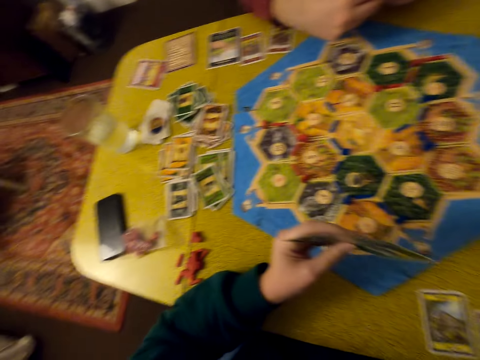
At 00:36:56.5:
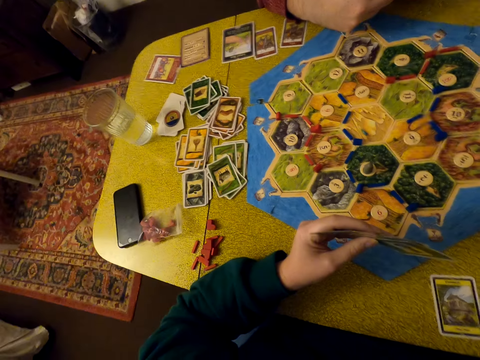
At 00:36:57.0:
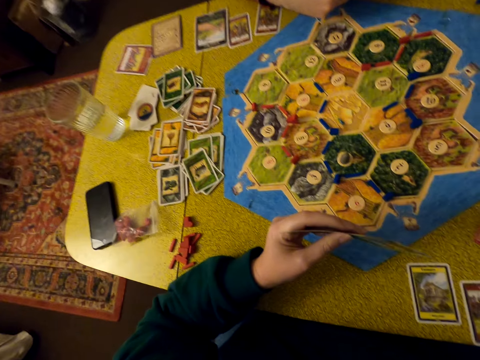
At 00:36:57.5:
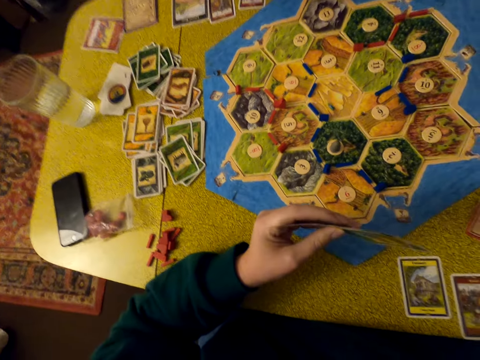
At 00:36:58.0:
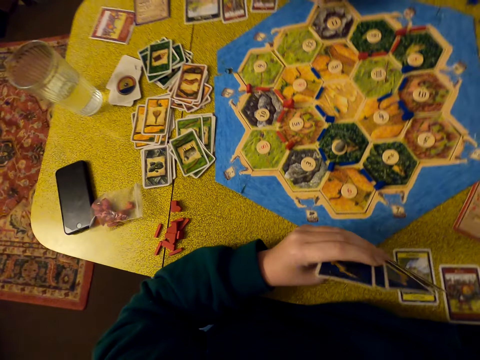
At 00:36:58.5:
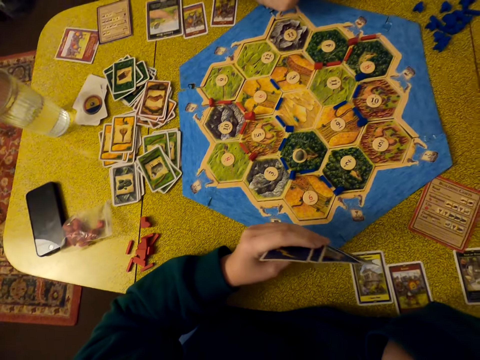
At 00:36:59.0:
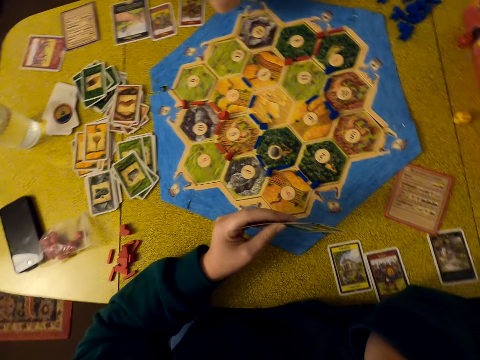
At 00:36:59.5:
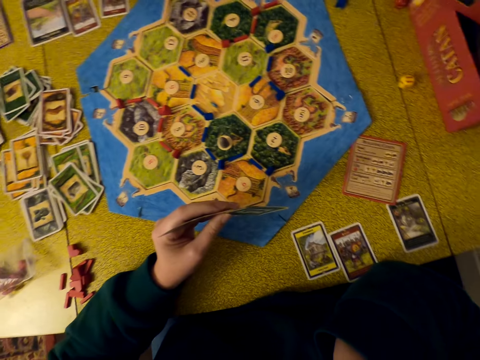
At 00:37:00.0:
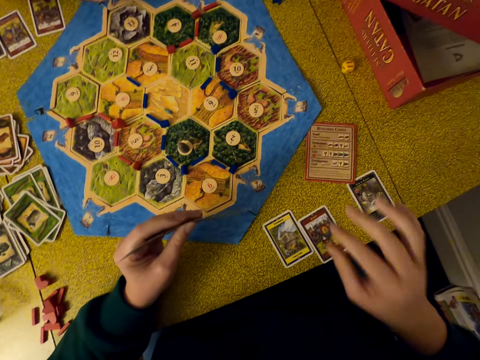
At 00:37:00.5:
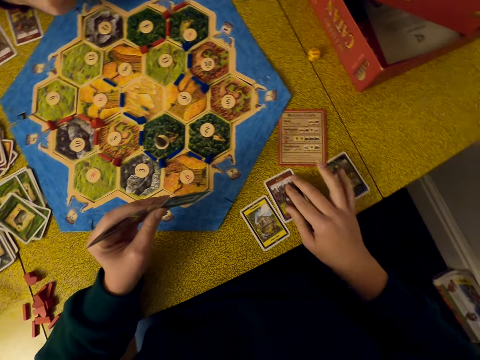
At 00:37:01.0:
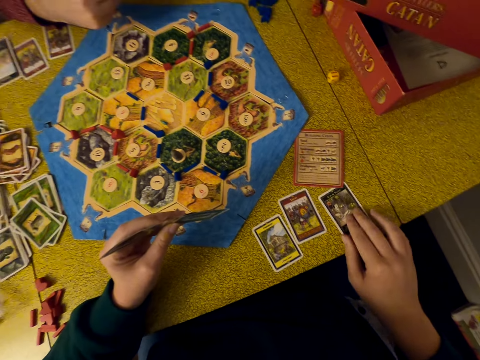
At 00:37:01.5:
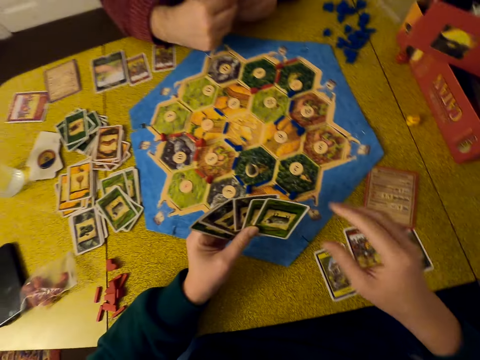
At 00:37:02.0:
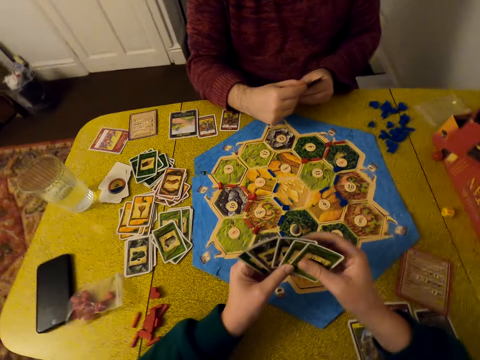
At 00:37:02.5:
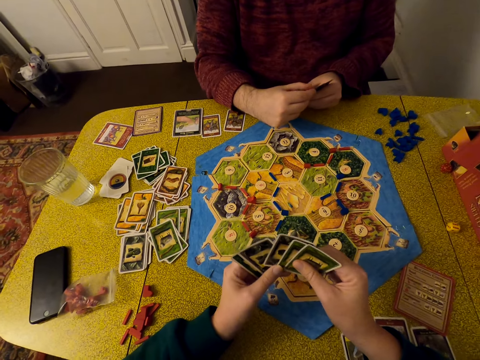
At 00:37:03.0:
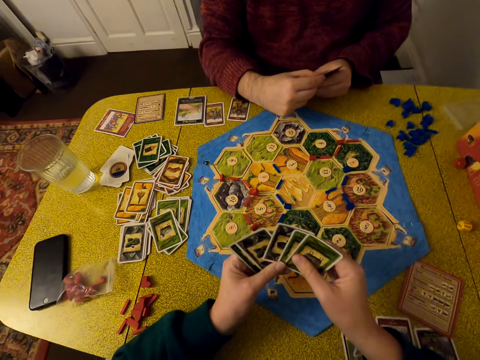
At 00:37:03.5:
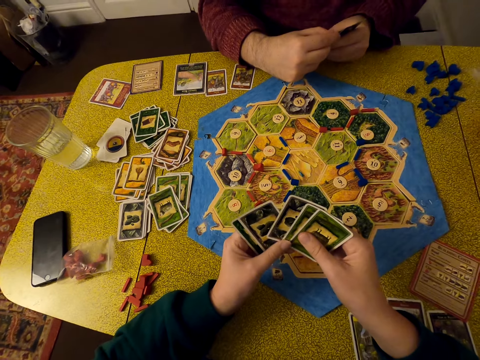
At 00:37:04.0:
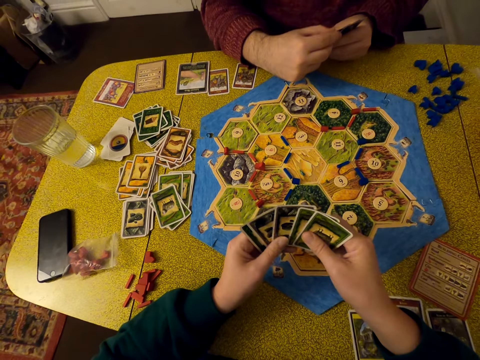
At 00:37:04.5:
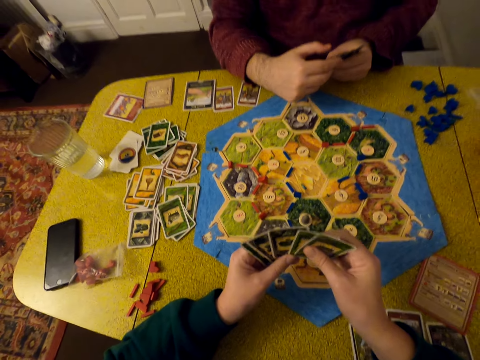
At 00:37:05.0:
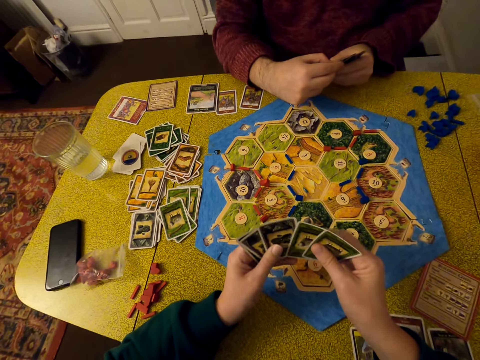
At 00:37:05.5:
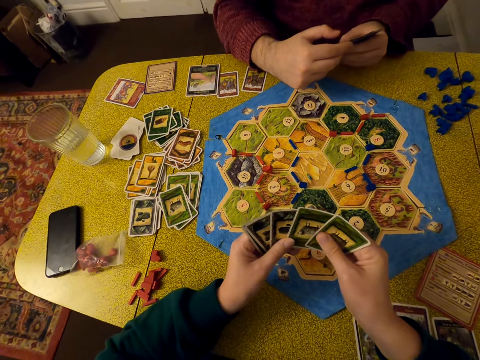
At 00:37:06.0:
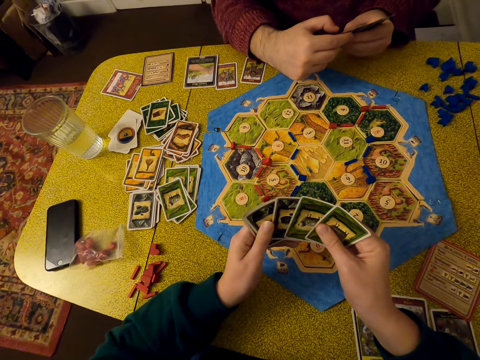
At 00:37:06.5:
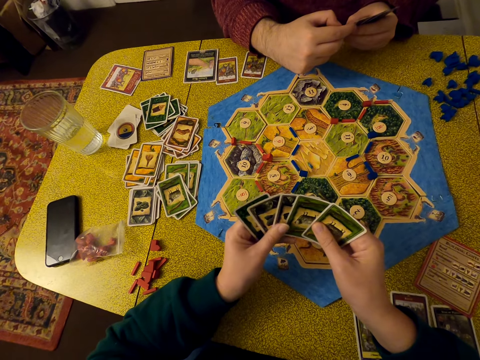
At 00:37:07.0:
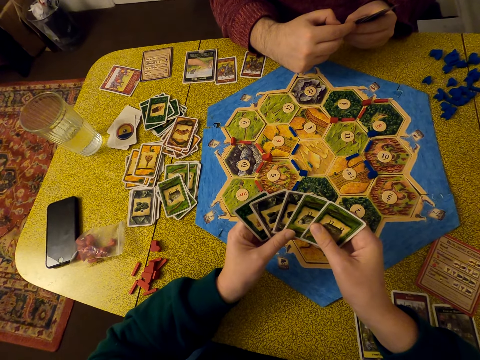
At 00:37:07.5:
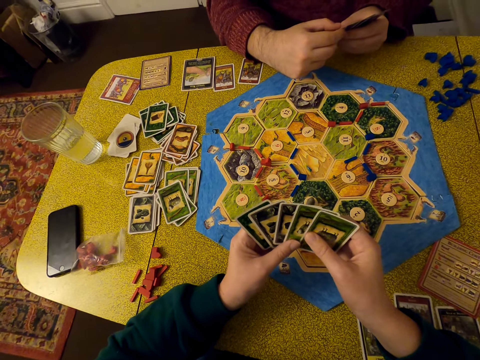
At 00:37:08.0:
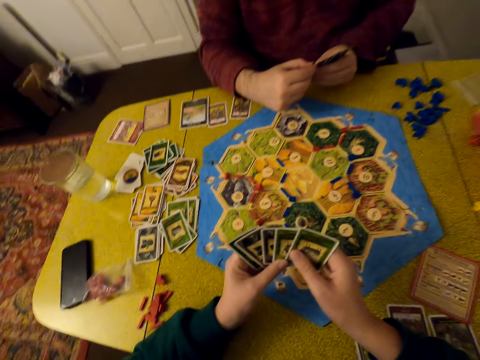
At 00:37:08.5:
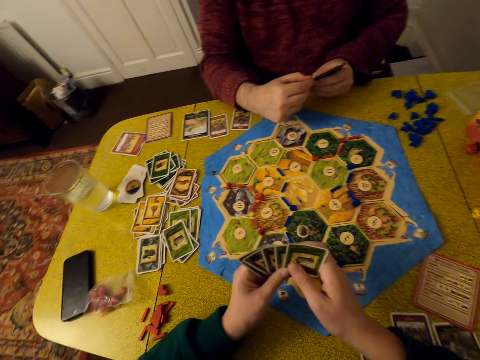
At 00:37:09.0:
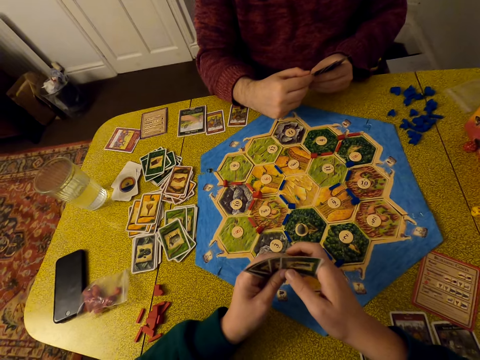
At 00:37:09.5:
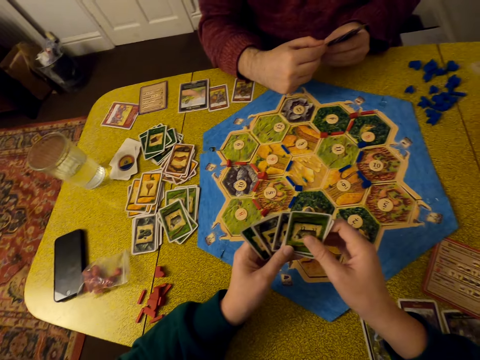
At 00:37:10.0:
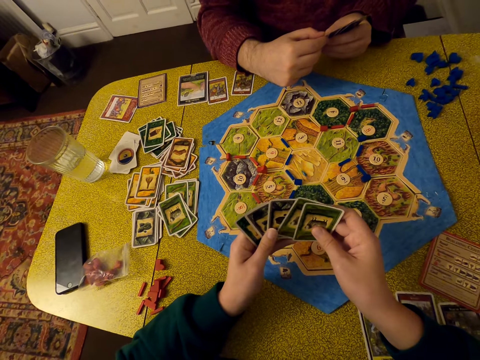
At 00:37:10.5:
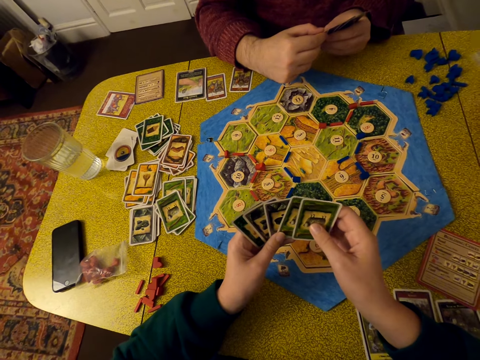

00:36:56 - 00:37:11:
The camera wearer adjusts the camera. She looks on. She pushes a card on the table and moves another card. She selects a card. She shuffles her cards.

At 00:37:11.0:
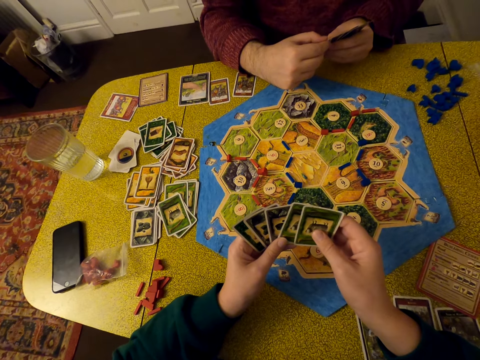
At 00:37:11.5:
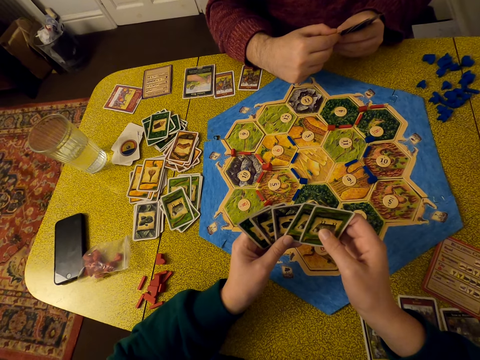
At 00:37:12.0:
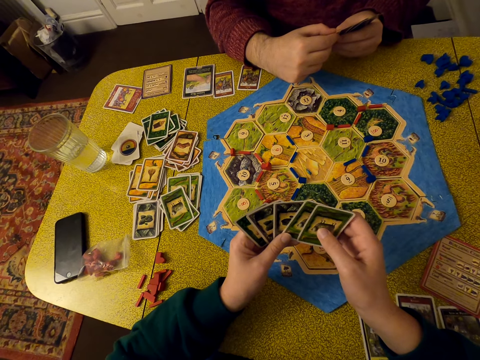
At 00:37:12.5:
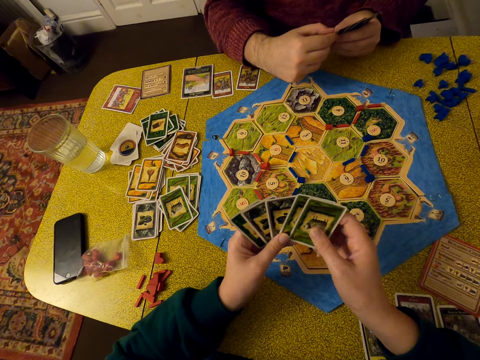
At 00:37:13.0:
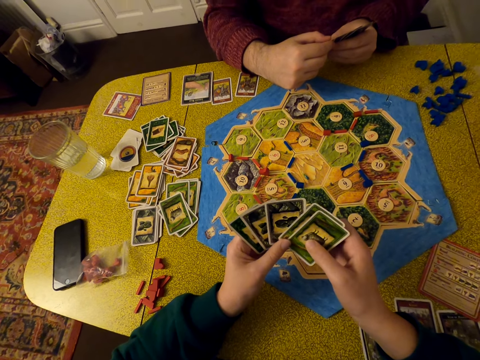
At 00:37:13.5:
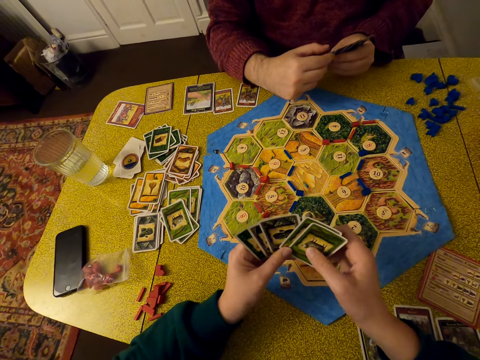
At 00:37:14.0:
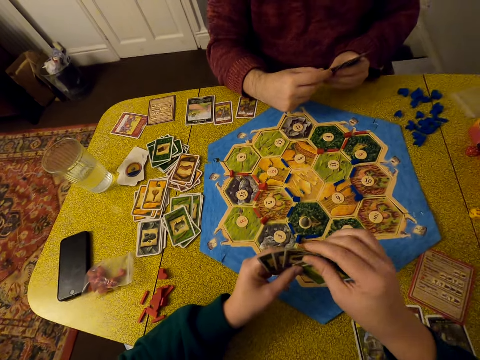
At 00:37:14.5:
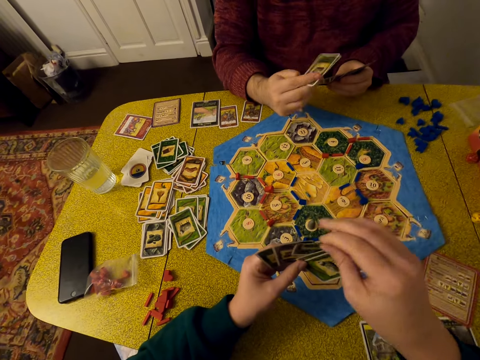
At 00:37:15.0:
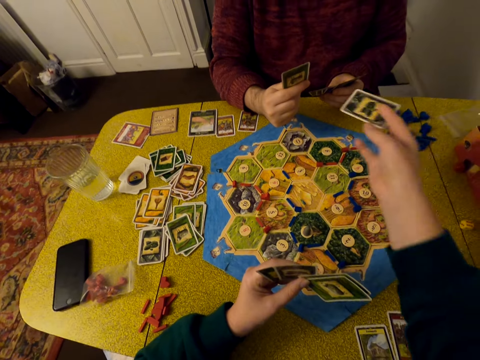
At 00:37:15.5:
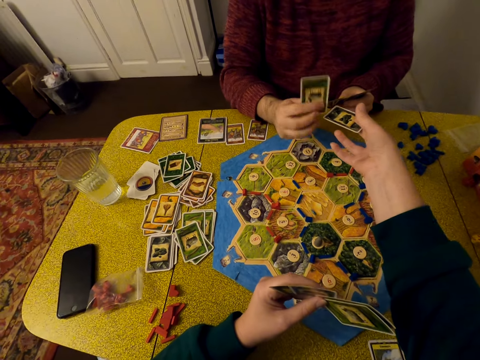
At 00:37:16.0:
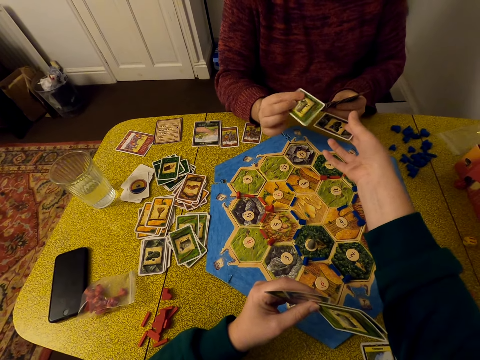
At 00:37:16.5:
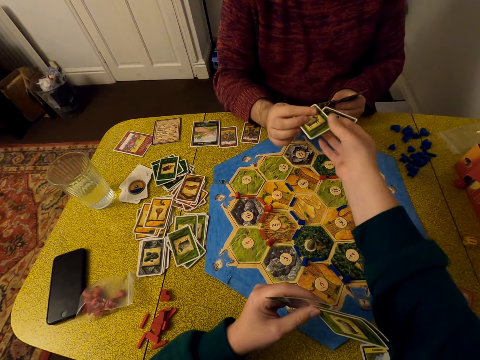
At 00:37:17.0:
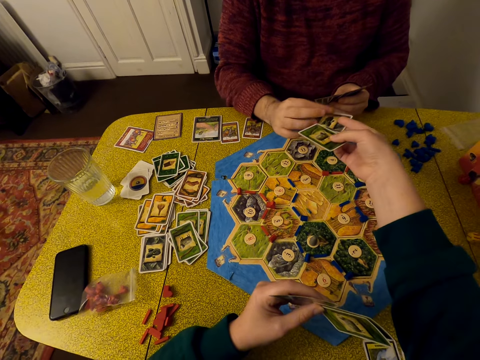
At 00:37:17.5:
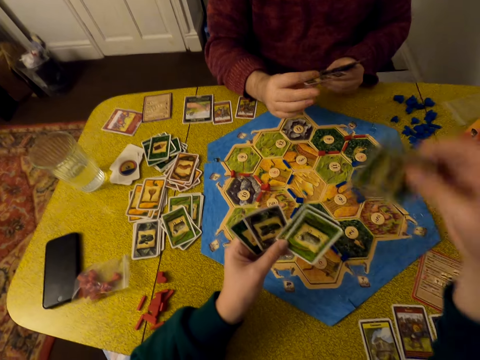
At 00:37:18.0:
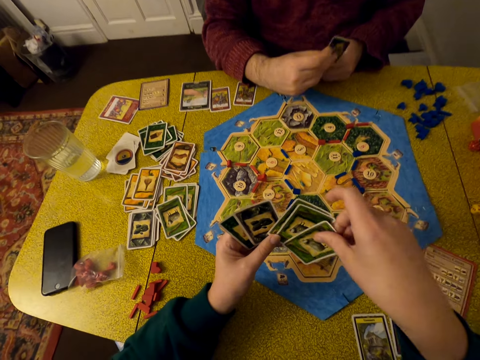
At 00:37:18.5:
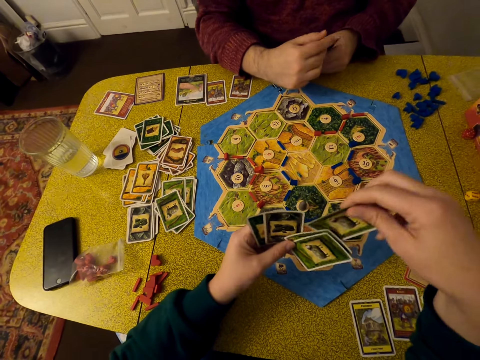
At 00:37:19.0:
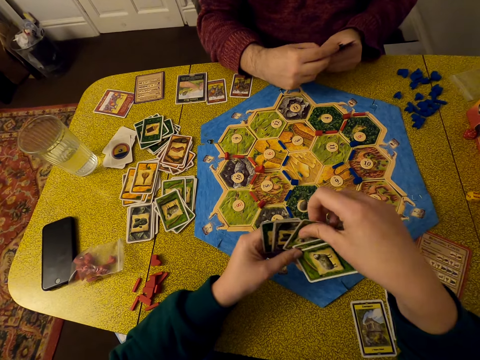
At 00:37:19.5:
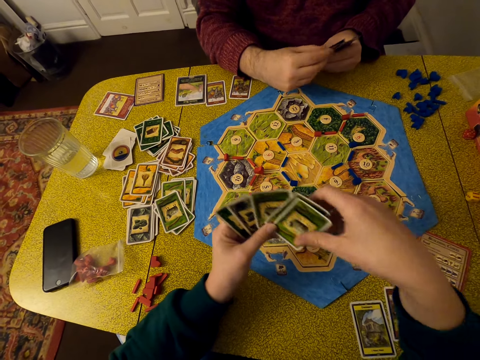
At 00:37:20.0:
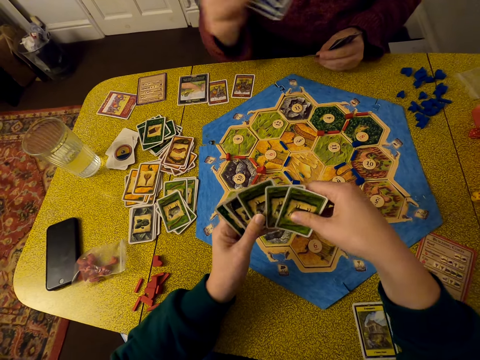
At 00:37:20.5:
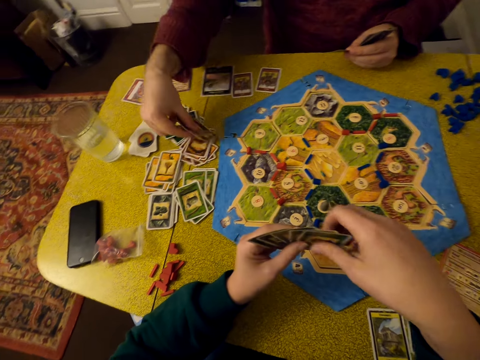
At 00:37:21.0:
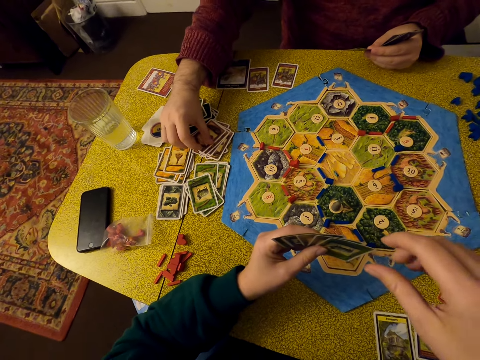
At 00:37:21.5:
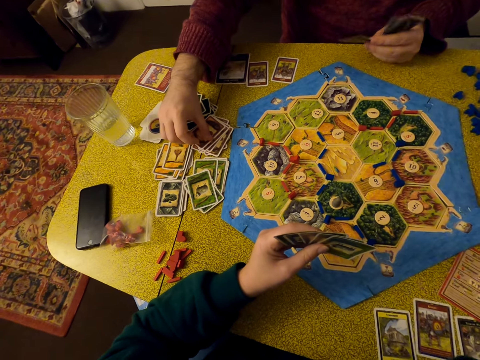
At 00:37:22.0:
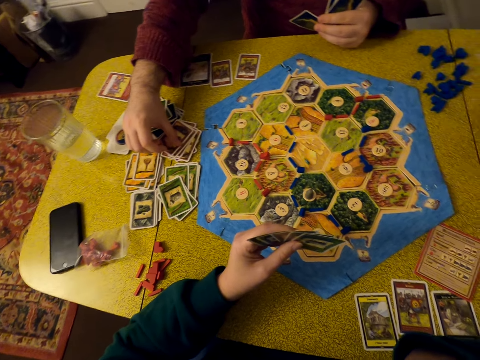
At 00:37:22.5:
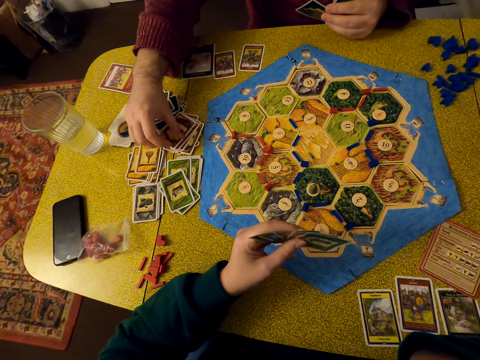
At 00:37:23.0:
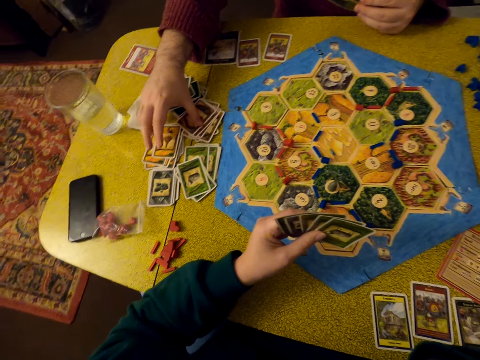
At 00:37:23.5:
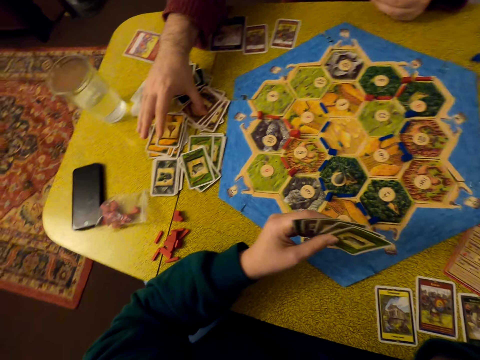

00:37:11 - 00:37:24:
The camera wearer takes a card. They exchange cards with a person. They select a card. The person drops cards on the table.
